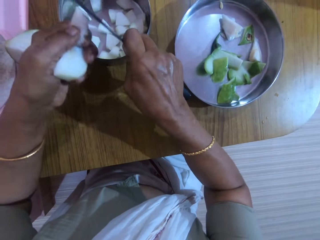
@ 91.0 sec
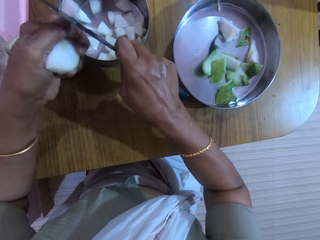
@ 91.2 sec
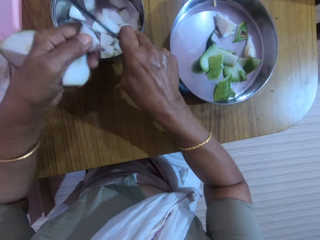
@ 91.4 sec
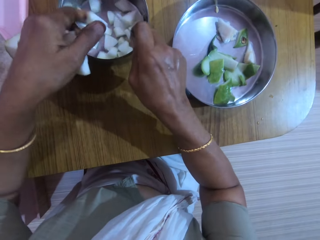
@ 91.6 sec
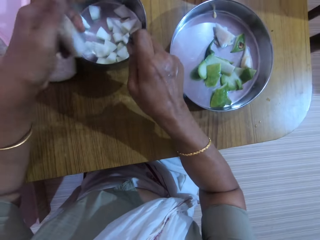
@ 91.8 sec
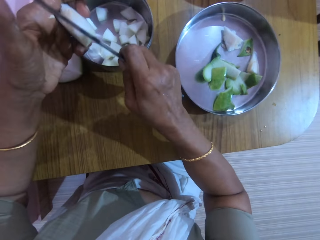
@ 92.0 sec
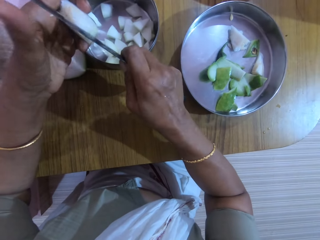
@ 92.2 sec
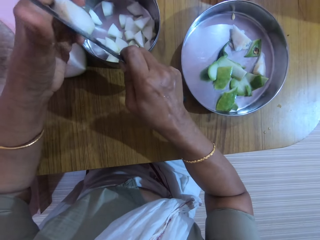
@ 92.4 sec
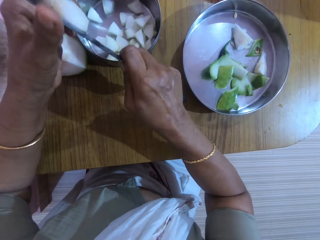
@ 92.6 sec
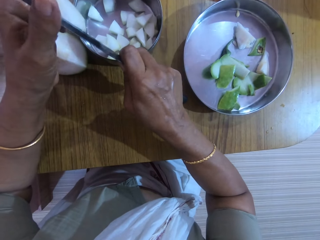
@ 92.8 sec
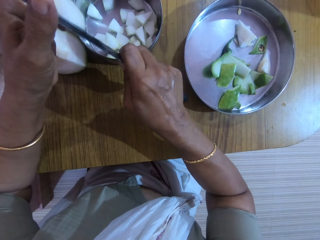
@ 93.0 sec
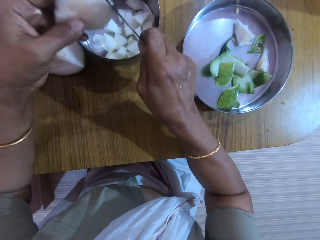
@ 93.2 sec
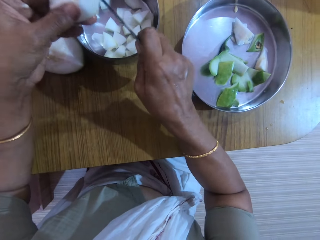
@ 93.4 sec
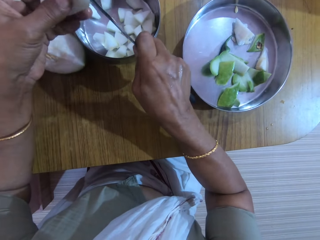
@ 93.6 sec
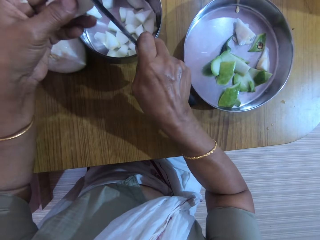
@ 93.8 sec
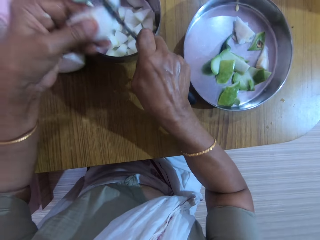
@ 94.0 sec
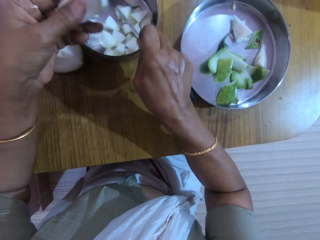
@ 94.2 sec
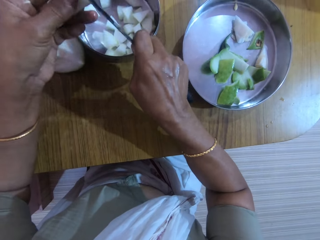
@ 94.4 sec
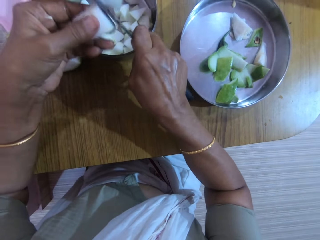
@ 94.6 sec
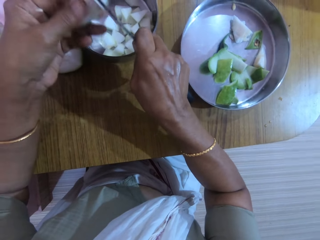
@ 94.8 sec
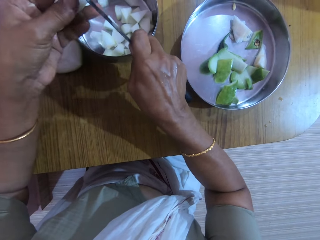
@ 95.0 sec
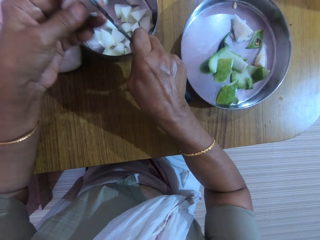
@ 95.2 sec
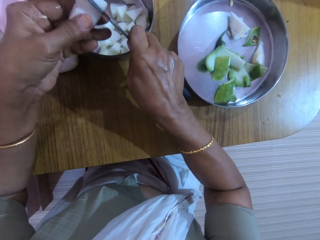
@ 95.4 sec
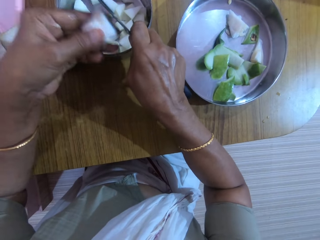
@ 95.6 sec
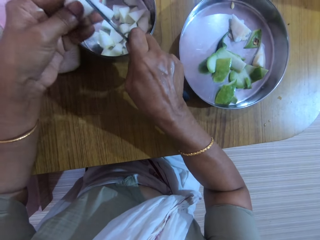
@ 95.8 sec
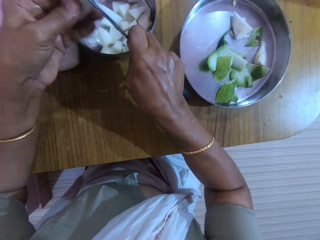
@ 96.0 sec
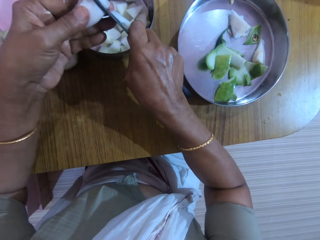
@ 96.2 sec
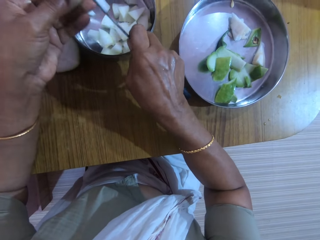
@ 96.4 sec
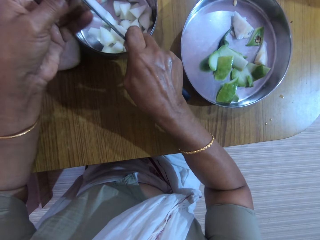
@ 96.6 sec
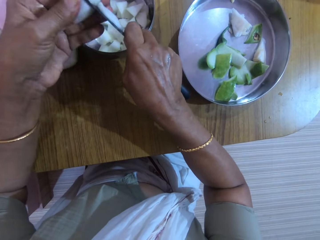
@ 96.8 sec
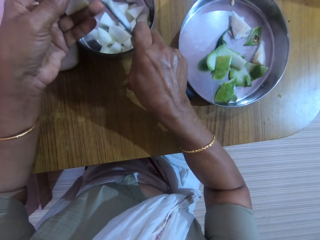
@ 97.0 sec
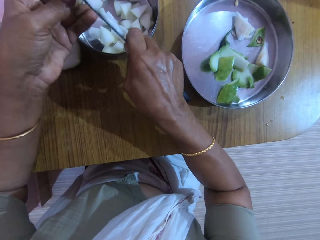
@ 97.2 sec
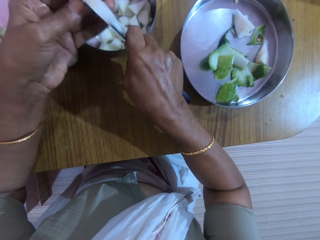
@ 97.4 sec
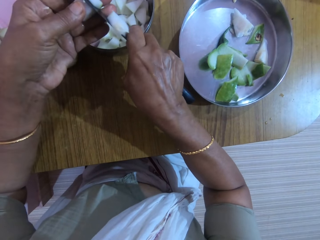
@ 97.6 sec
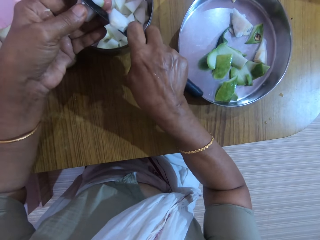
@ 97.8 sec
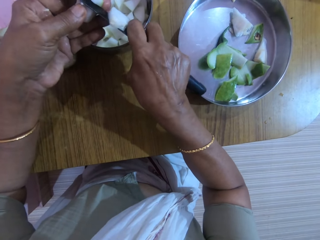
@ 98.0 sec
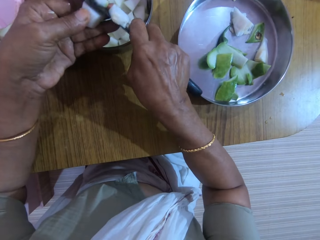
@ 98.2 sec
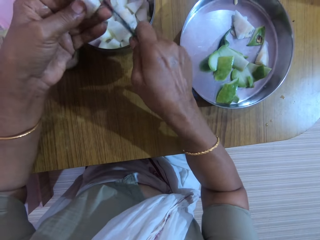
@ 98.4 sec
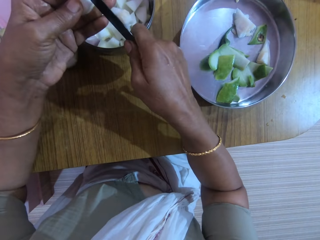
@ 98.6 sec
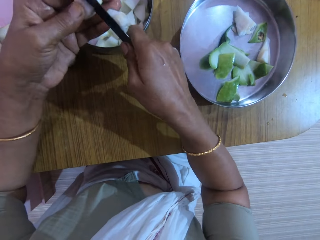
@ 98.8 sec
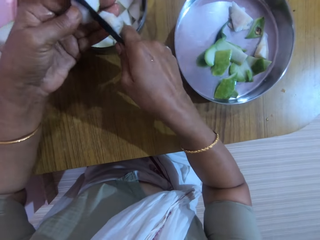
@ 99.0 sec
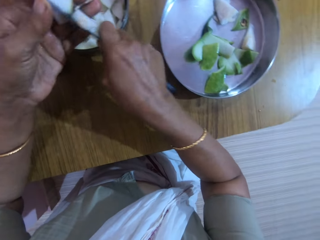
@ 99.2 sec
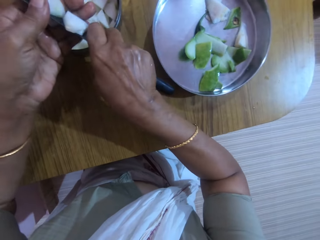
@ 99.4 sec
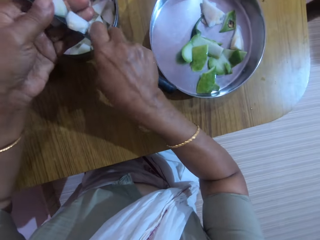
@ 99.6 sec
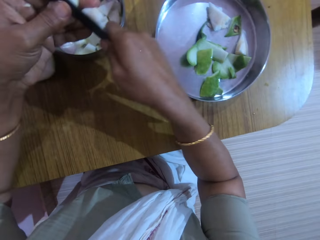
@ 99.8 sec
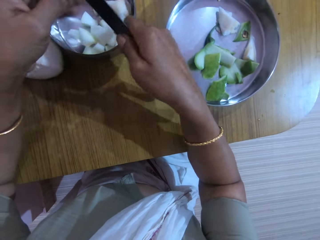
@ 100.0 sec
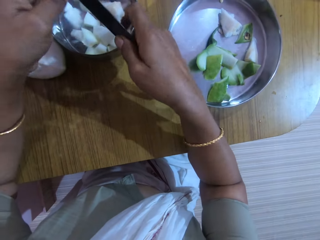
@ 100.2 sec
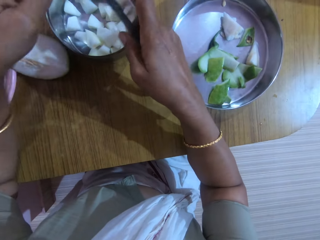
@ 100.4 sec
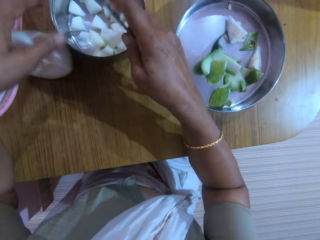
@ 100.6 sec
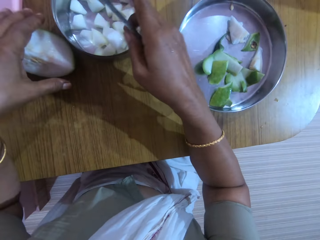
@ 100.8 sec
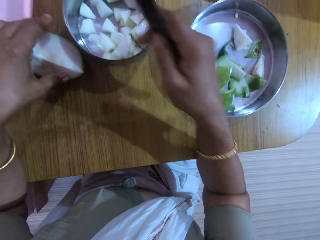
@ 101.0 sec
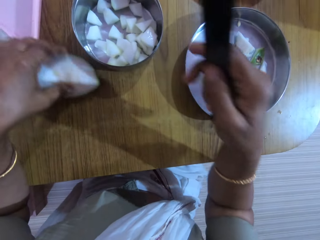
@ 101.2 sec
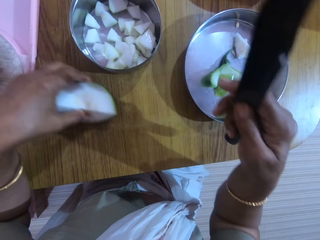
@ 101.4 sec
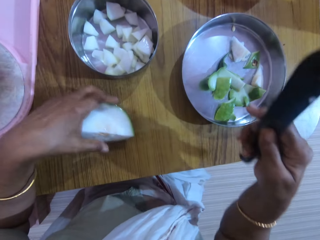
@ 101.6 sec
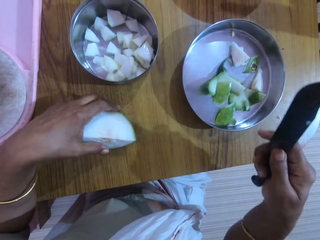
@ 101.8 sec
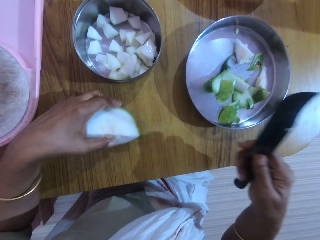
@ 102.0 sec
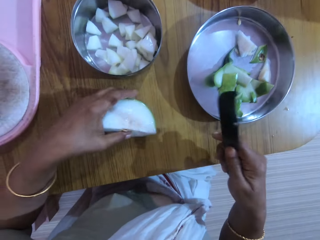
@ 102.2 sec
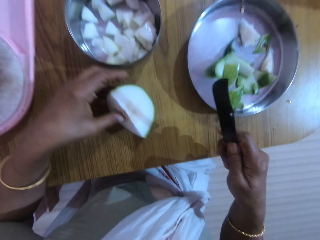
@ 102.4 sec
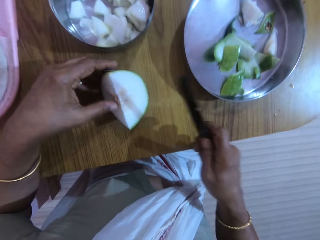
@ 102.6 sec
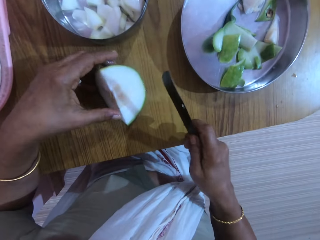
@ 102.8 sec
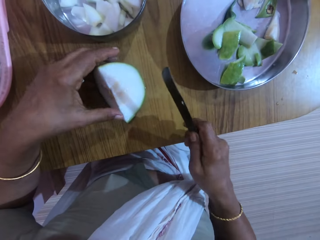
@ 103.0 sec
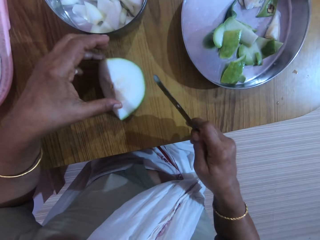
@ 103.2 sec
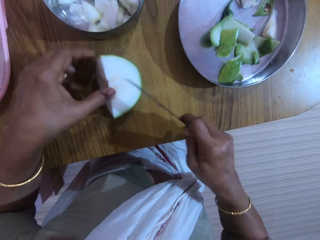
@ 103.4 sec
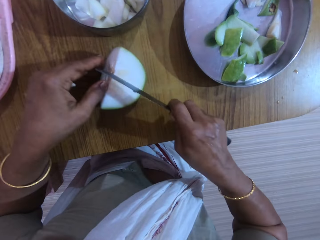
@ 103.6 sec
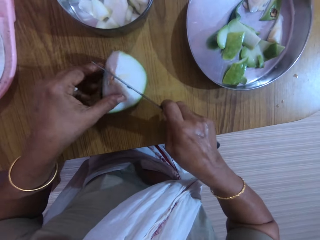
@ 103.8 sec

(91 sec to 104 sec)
The camera wearer drops a piece of unripe pawpaw in the bowl with her left hand. She slices a piece of unripe pawpaw in her left hand into the bowl with the knife in her right hand. She drops a piece of unripe pawpaw in the bowl with her left hand. She shifts the unripe pawpaw on the table with her left hand. She picks the chayote squash with the left hand.

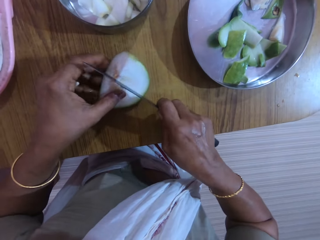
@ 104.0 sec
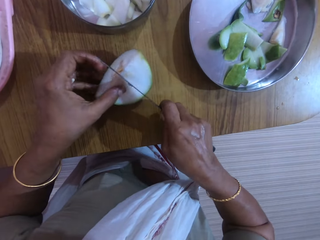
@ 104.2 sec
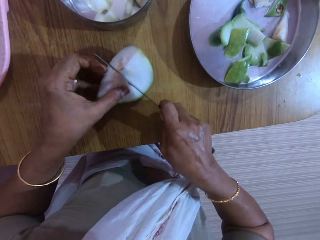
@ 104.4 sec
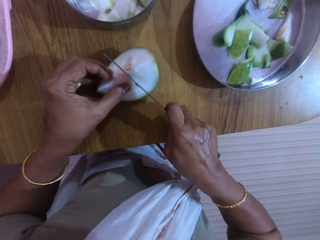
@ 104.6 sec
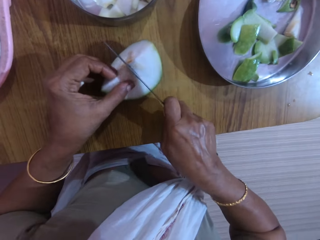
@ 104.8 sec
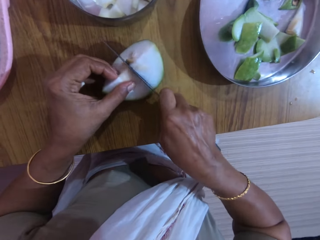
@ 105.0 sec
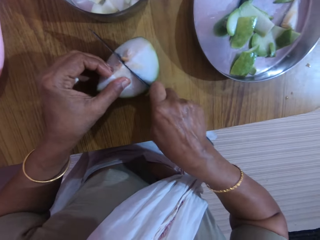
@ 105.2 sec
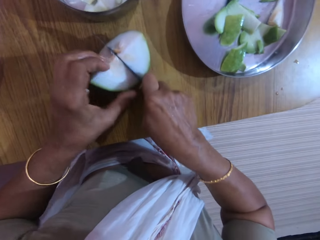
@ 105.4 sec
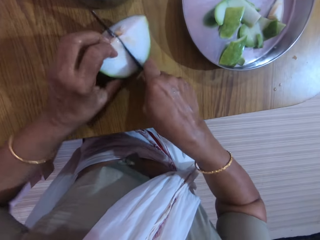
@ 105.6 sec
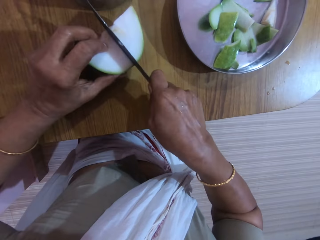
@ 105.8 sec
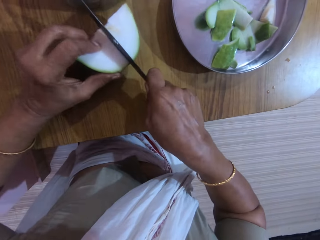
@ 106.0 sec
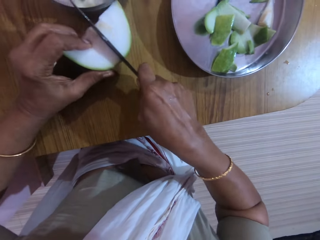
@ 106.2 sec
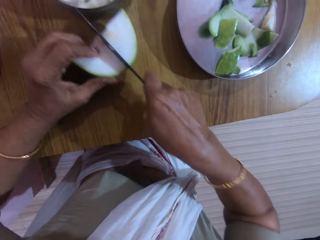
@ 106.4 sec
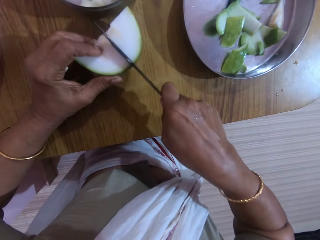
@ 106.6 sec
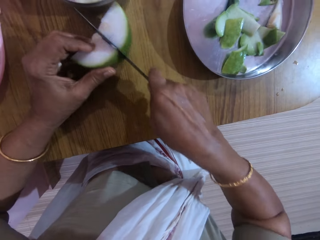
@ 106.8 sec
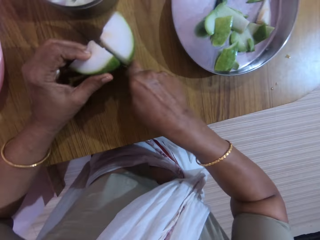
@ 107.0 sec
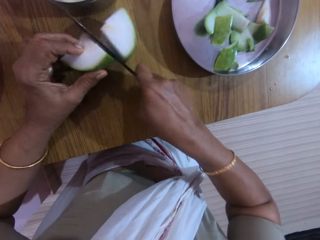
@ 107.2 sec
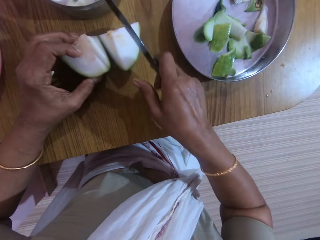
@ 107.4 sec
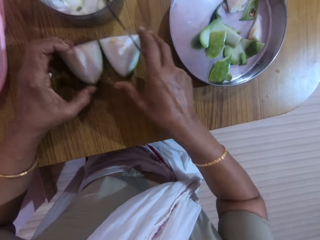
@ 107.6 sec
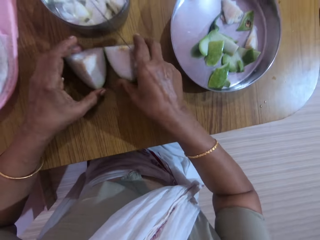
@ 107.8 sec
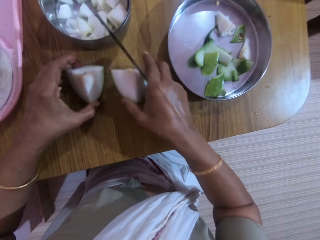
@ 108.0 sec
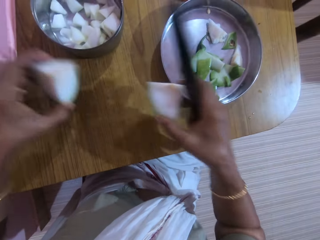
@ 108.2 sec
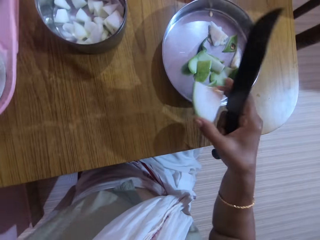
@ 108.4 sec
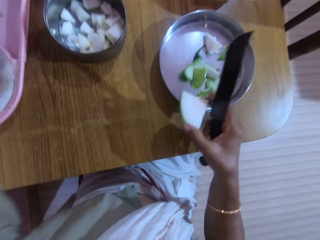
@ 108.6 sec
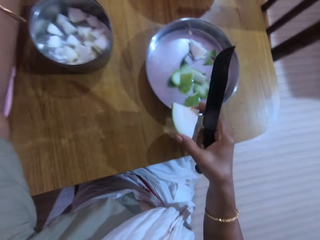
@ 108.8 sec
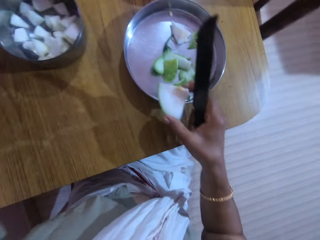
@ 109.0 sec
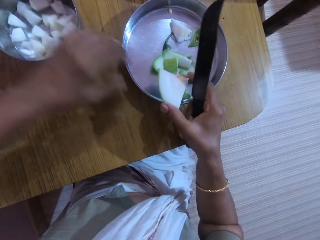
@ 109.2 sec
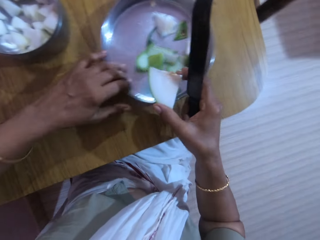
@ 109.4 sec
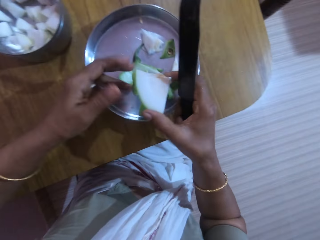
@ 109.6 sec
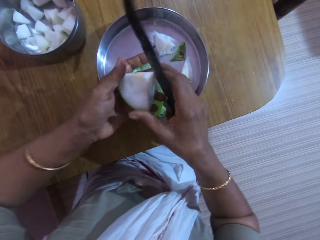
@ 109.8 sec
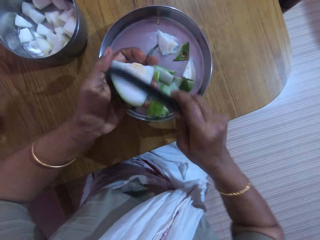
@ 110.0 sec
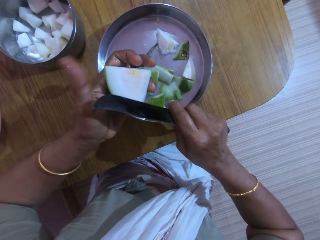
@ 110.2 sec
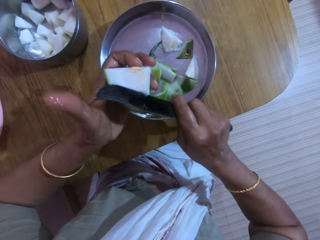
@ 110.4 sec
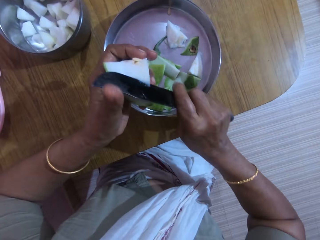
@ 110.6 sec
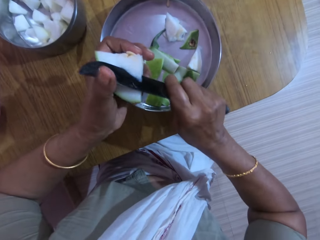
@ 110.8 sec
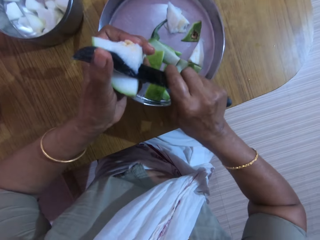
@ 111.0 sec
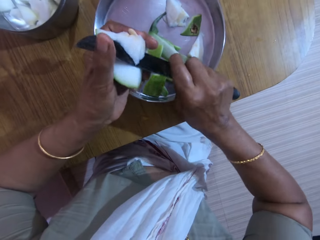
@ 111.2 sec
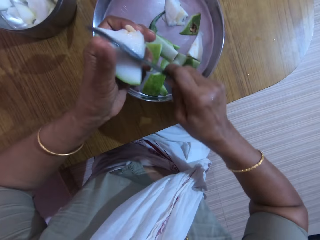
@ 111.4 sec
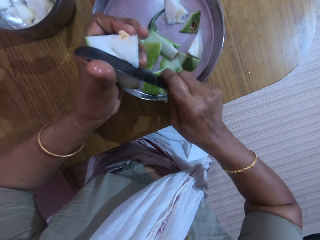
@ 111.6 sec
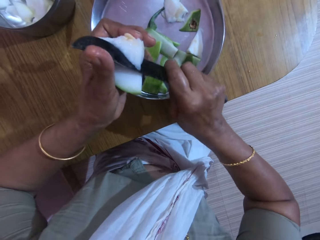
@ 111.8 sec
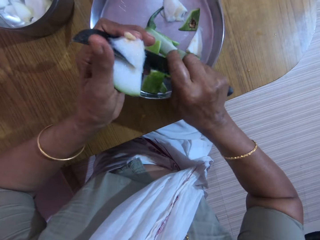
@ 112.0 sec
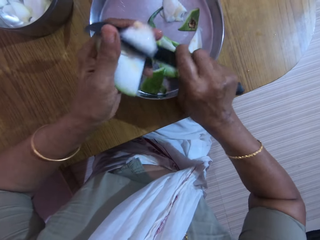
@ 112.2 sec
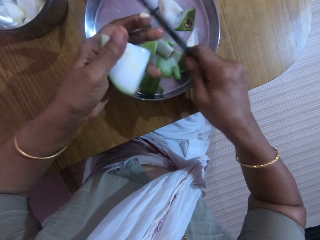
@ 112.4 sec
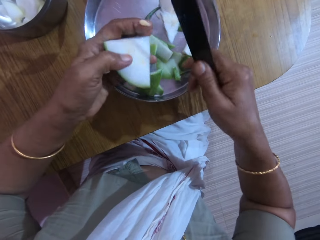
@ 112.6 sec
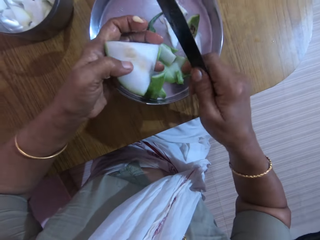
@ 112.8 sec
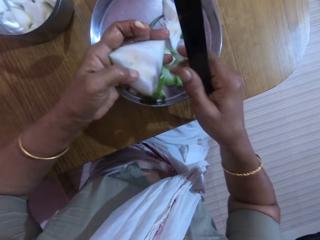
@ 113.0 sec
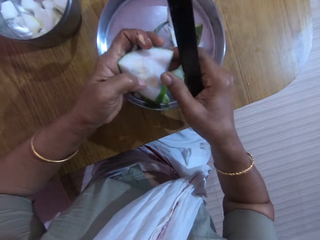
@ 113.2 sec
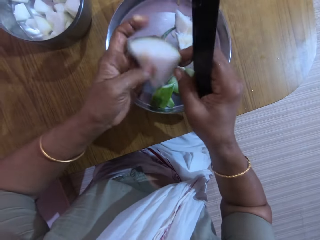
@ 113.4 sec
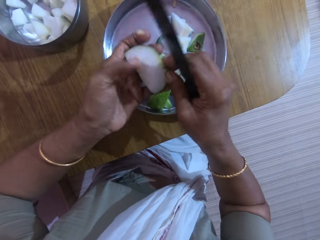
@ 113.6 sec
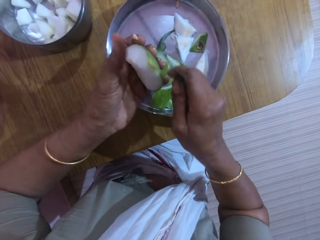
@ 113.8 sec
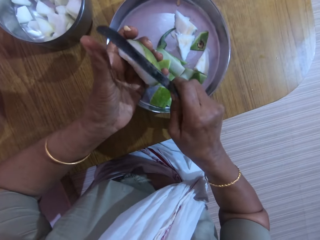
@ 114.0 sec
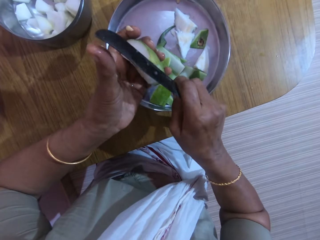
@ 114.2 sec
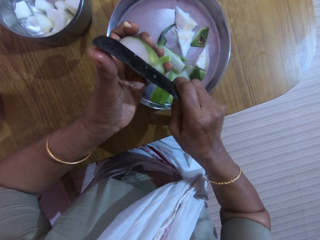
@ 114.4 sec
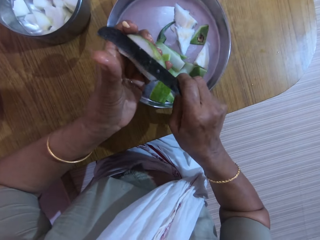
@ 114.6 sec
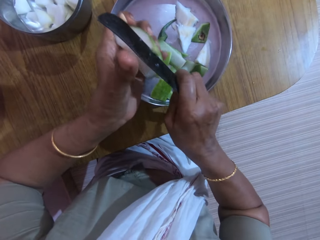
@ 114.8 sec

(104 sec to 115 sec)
The camera wearer cuts the unripe pawpaw on the table with the knife in her right hand. She picks an unripe pawpaw from the table with her right hand. She picks an unripe pawpaw from the table with her left hand. She drops the unripe pawpaw on the table with her left hand. She moves the tray on the table with her left hand. She places the unripe pawpaw on her left hand with her right hand. She slices the unripe pawpaw in her left hand with the knife in her right hand. She turns the unripe pawpaw in her left hand, and touches the unripe pawpaw in her left hand with her right hand.
